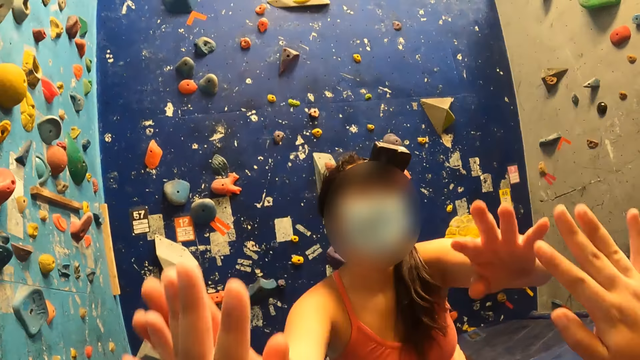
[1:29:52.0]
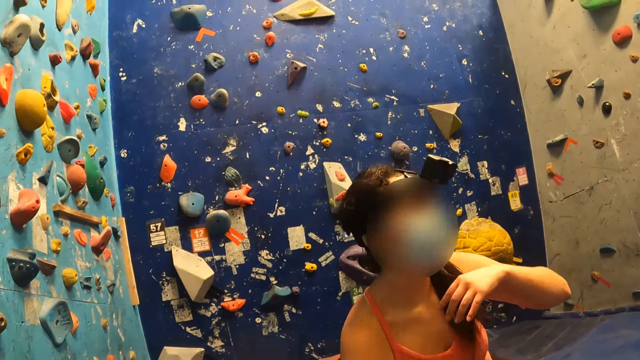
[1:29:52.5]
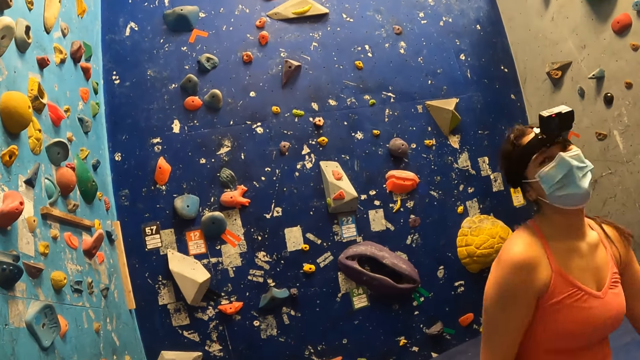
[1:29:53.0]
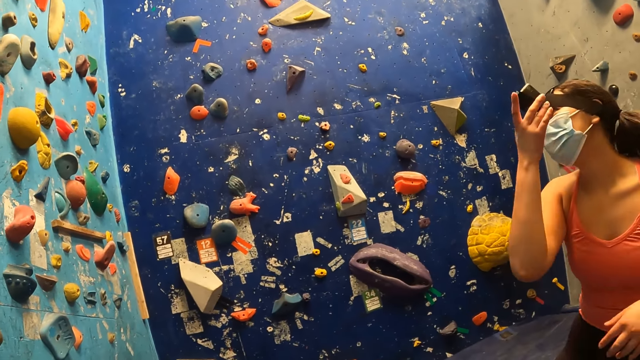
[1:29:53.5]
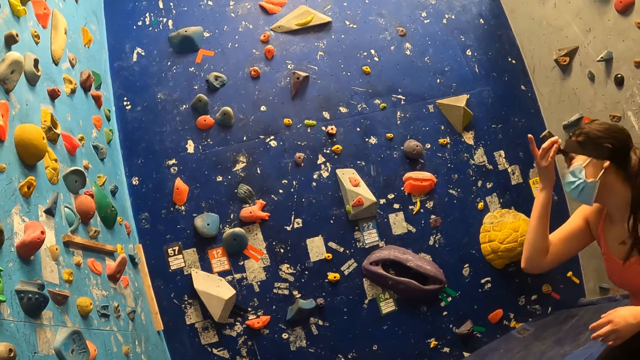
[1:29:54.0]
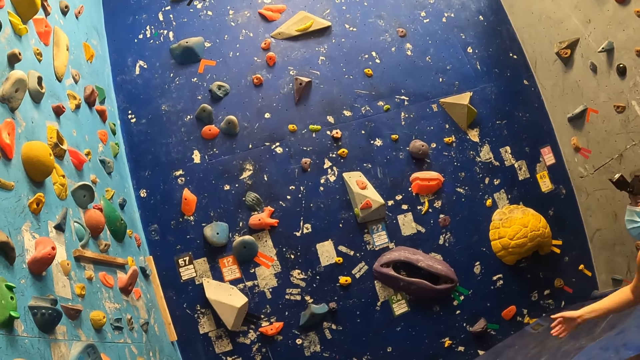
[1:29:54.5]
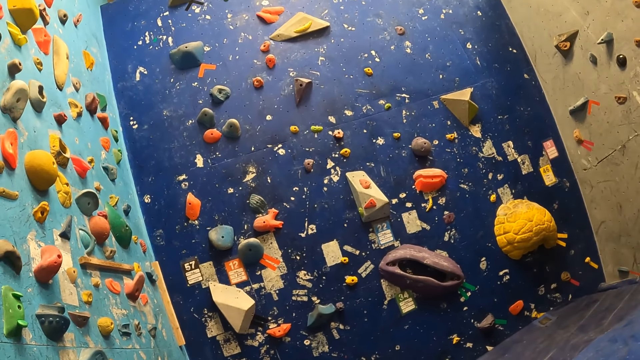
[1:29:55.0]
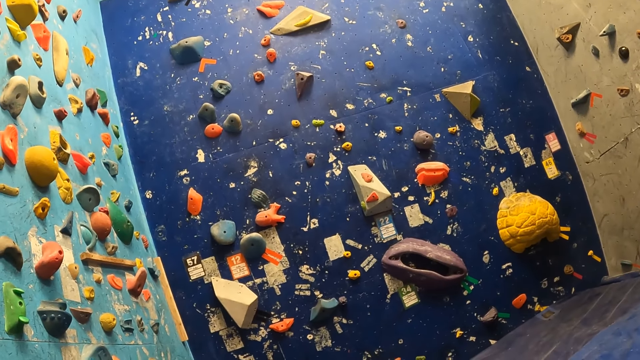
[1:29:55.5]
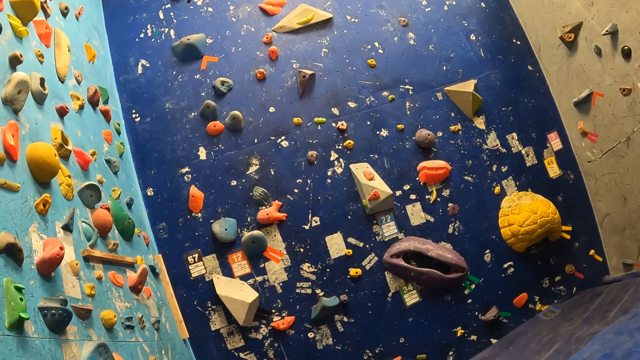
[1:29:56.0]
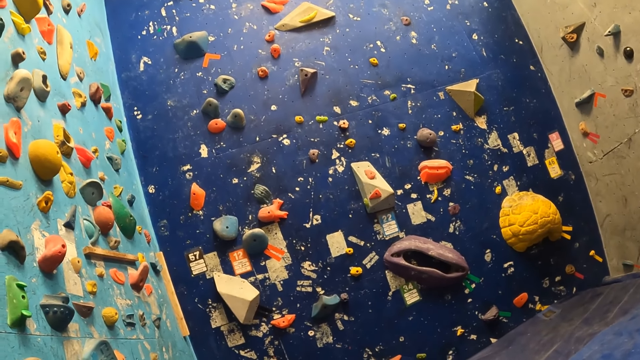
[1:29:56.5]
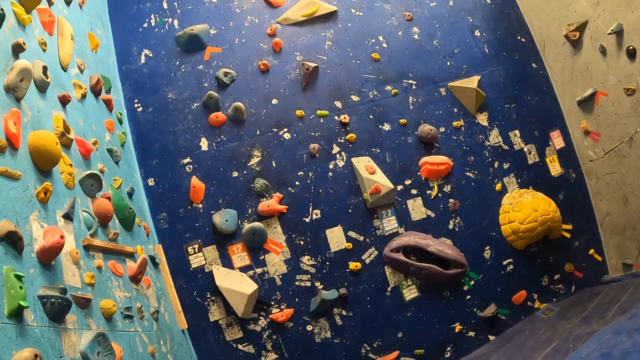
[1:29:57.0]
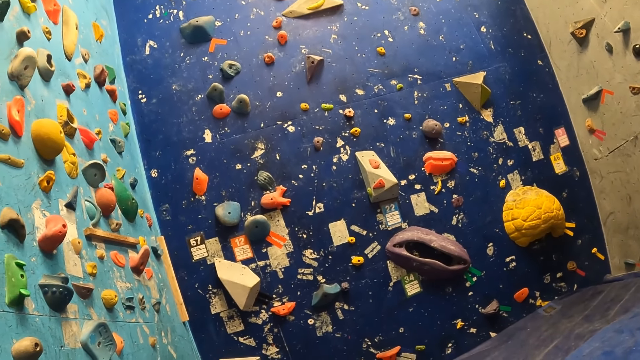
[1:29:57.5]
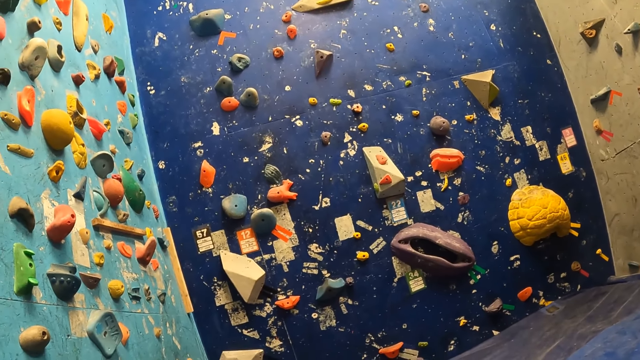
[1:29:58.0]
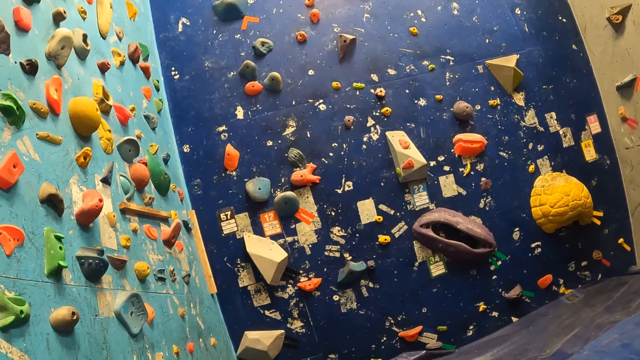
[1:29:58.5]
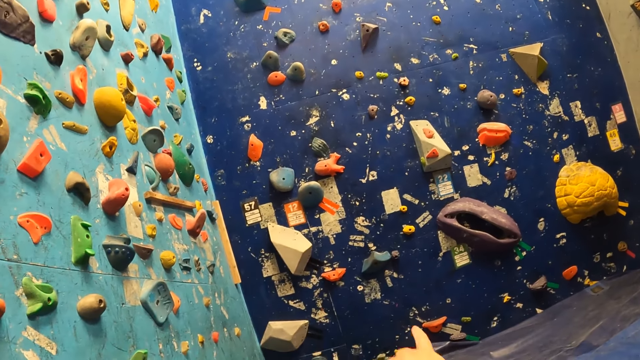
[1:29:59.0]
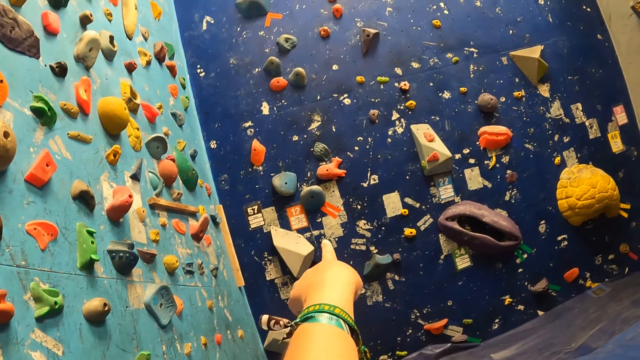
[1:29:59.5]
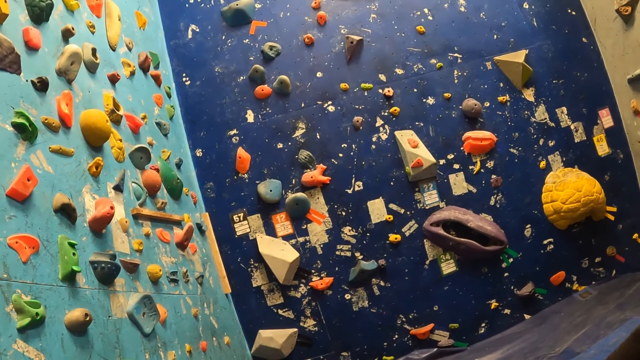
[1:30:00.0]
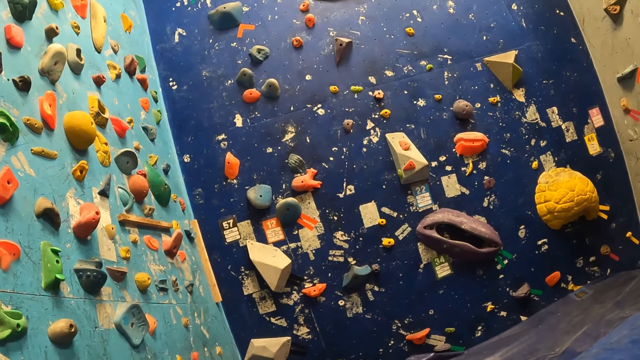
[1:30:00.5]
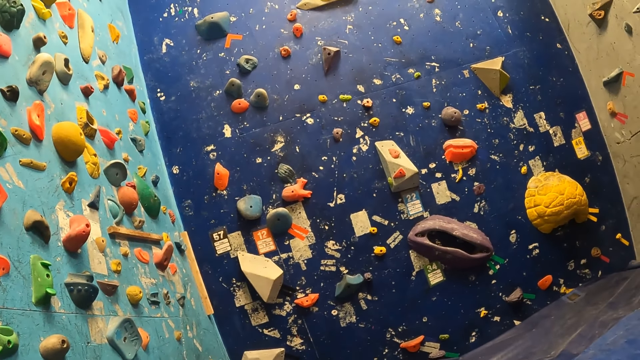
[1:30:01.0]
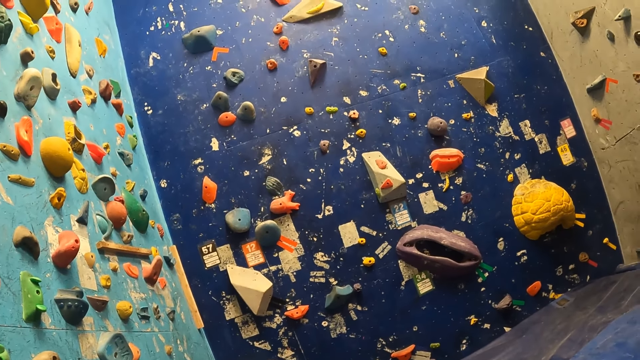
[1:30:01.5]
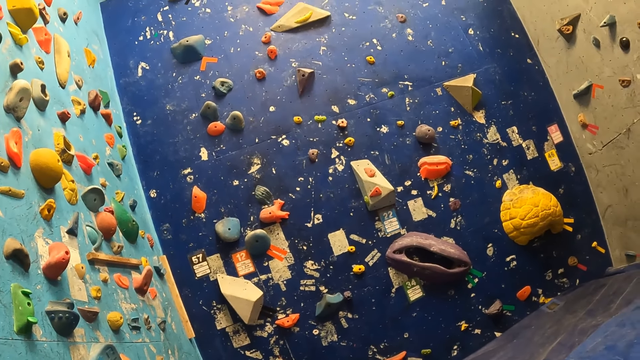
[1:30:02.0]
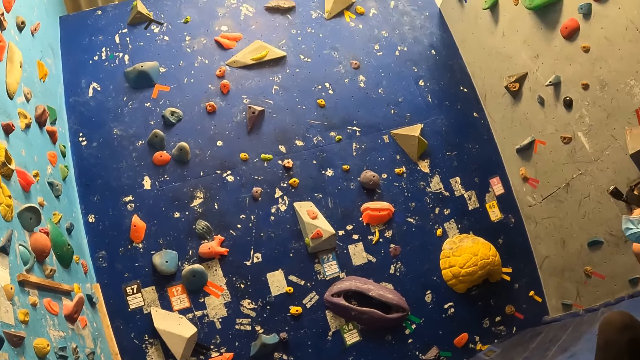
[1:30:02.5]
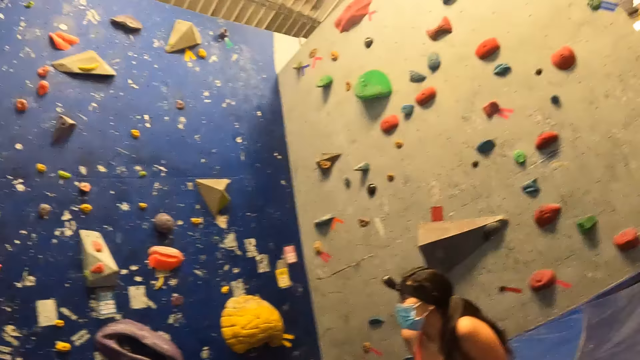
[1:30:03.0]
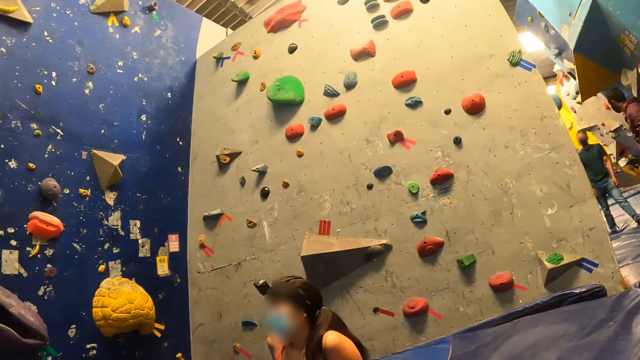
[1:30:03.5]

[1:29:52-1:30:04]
The camera wearer gives a woman a double high five. She pats the woman's hands. The woman touches a head camera with her right hand. The camera wearer looks on. She points with her left index finger. She communicates.

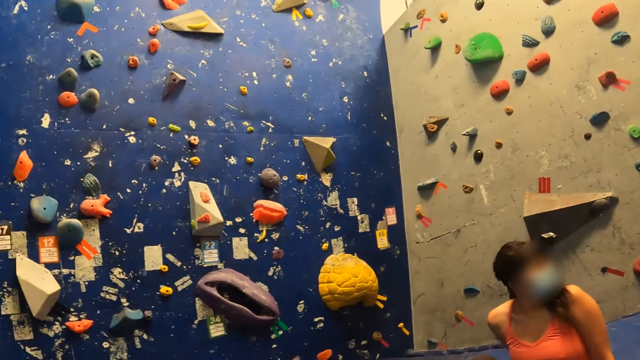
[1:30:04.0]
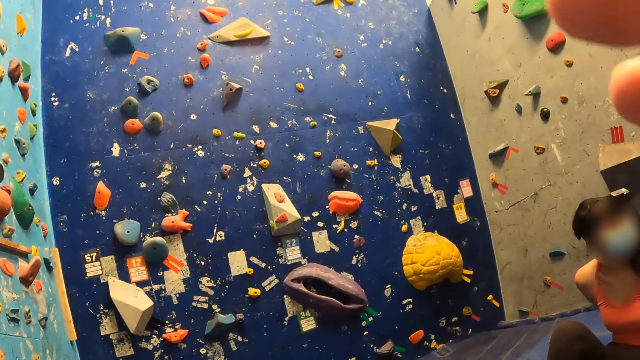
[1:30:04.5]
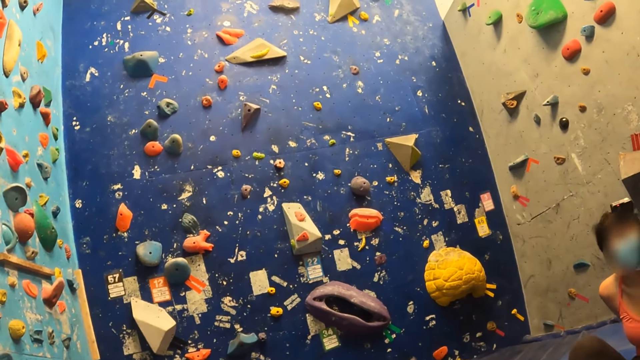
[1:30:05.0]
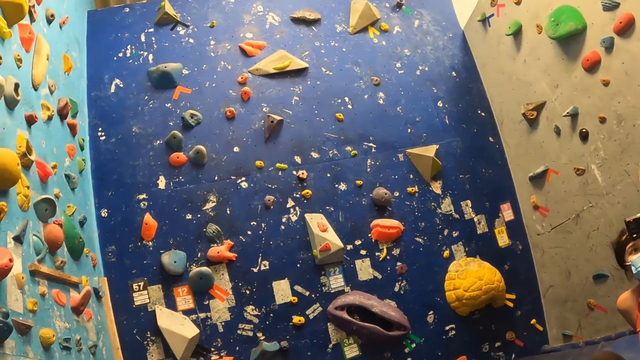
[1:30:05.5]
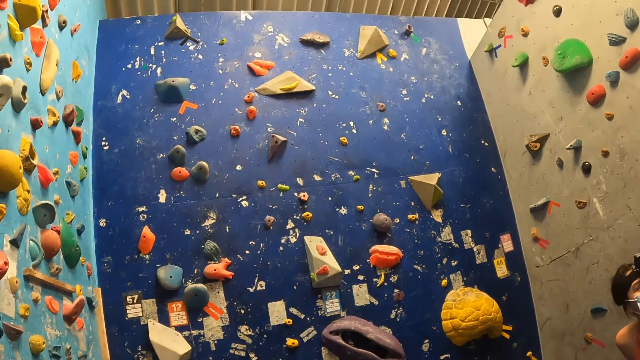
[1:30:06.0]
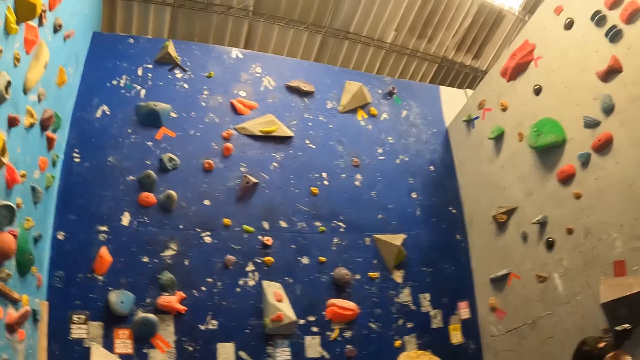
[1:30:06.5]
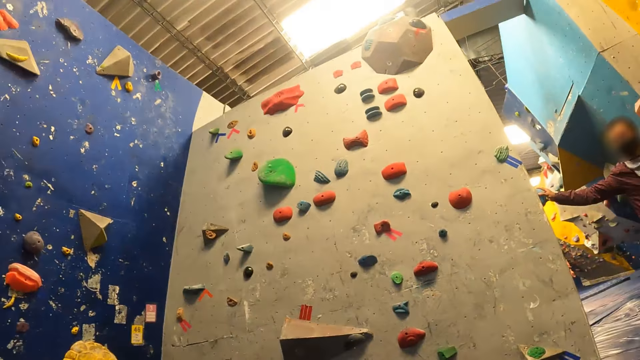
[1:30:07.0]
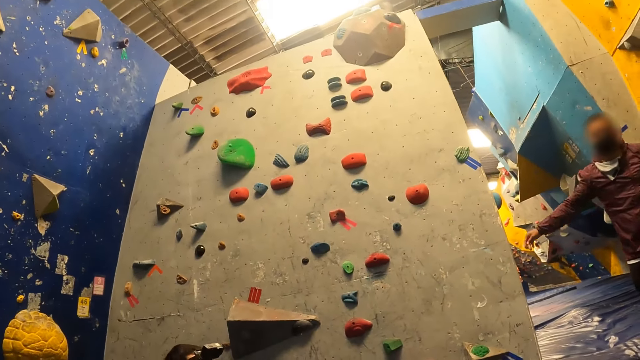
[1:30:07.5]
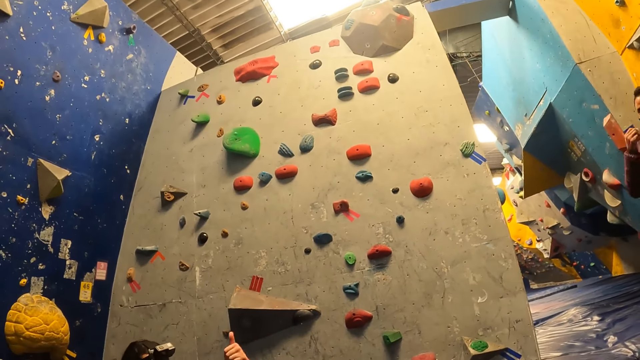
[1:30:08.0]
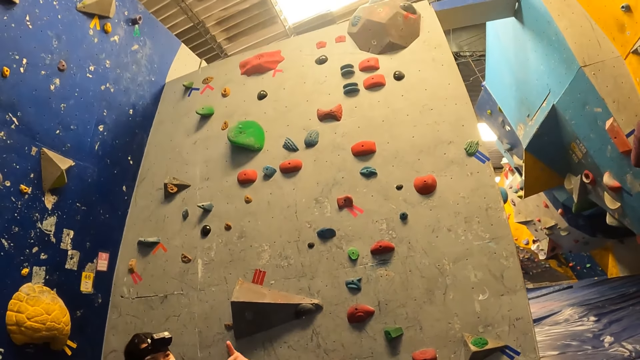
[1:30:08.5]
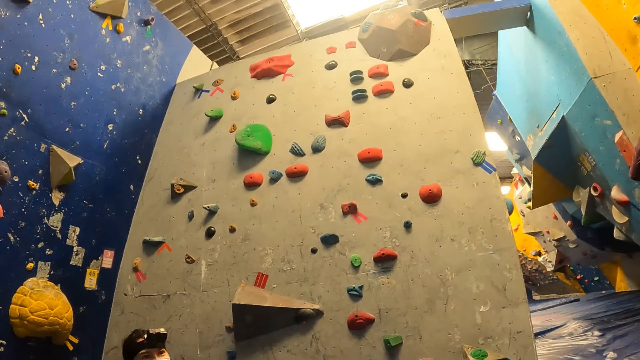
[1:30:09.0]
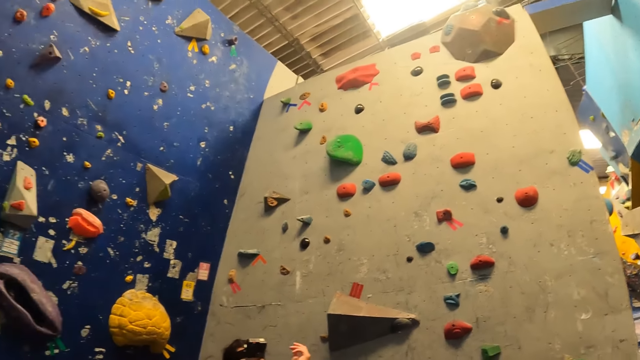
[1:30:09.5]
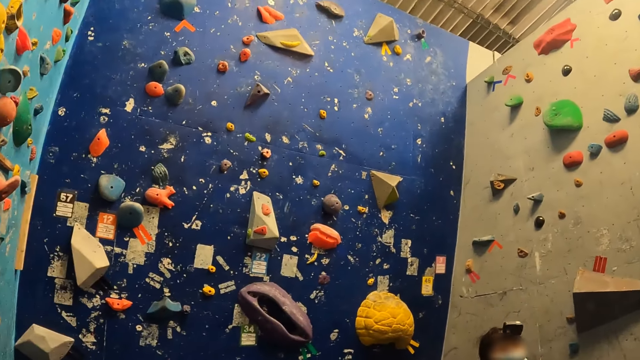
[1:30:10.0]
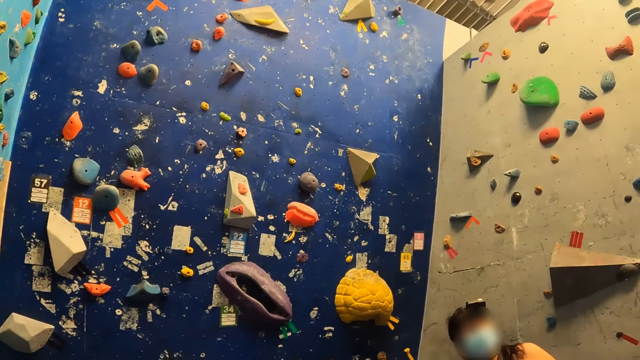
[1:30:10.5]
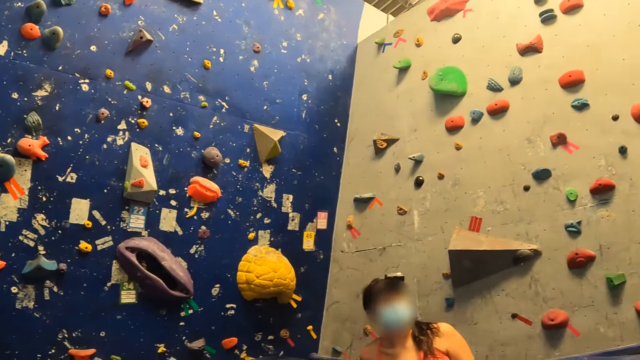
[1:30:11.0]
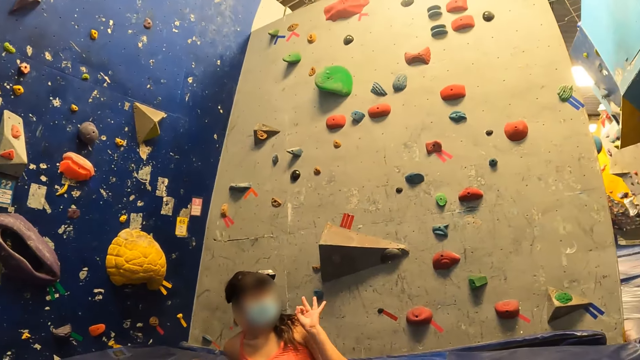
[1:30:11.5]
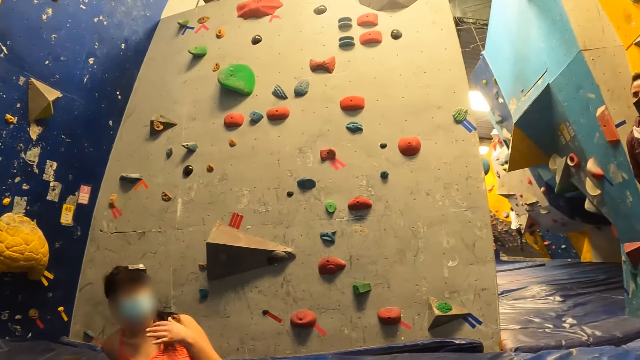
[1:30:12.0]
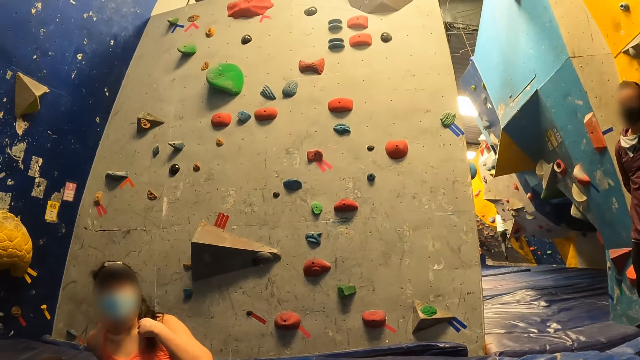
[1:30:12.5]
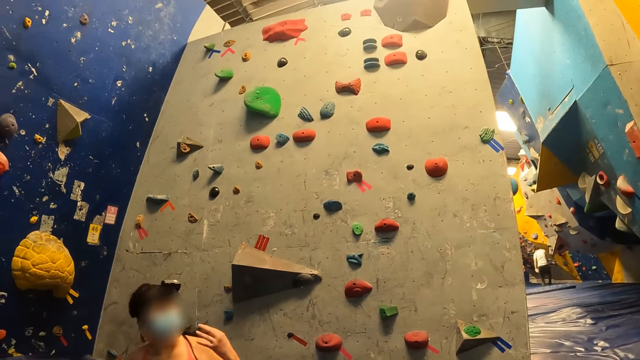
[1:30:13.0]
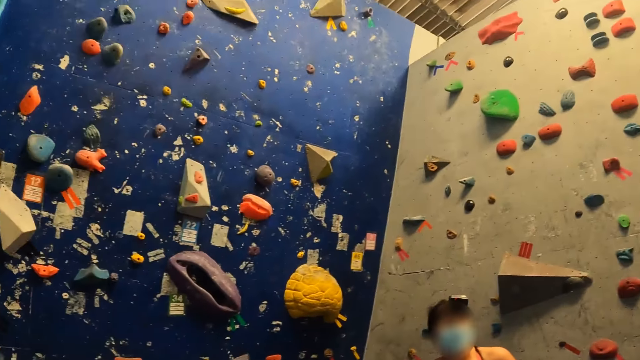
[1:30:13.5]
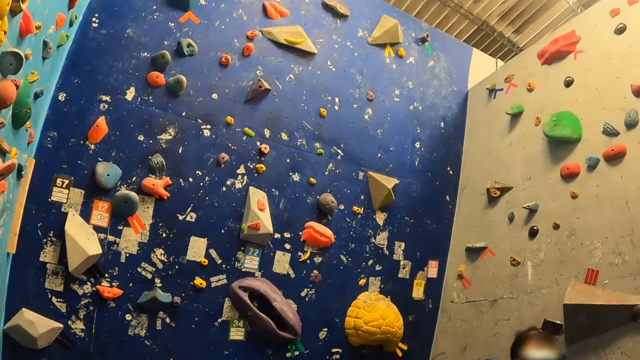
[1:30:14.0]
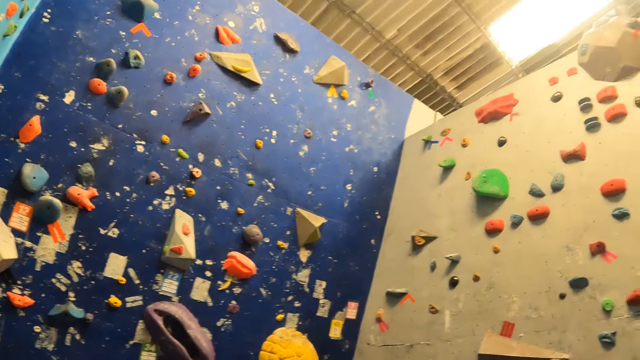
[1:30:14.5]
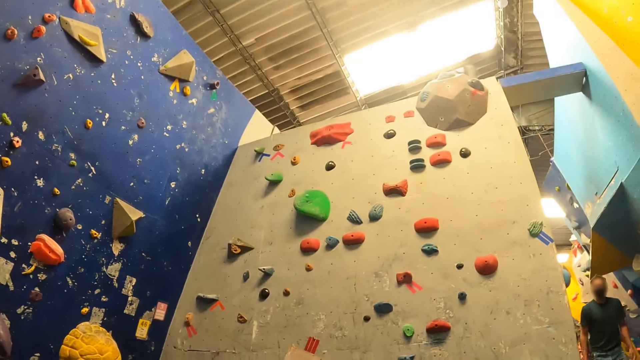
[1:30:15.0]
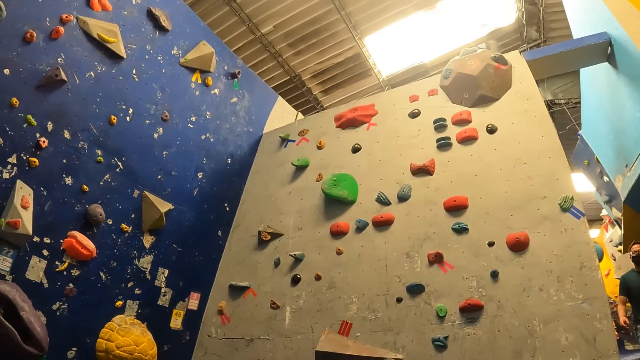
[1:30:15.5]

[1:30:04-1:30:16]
A man points with his right hand. A person moves around. A woman demonstrates with her left hand. Another person interacts with the camera wearer. The woman flips her hair with her left hand.
